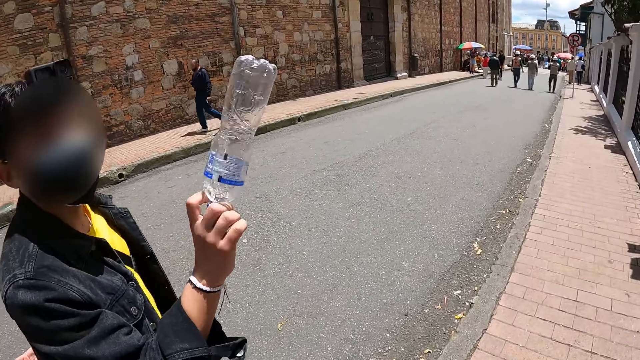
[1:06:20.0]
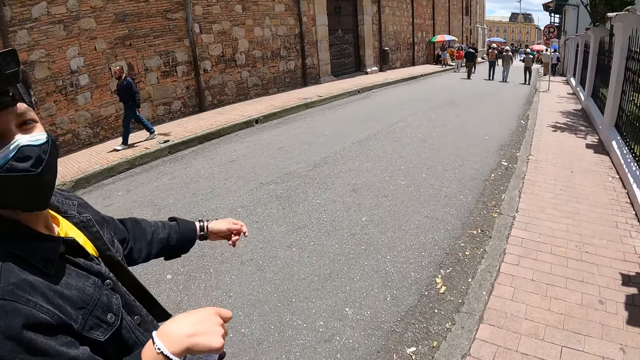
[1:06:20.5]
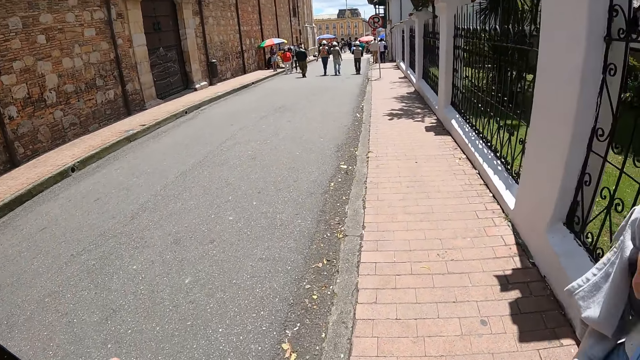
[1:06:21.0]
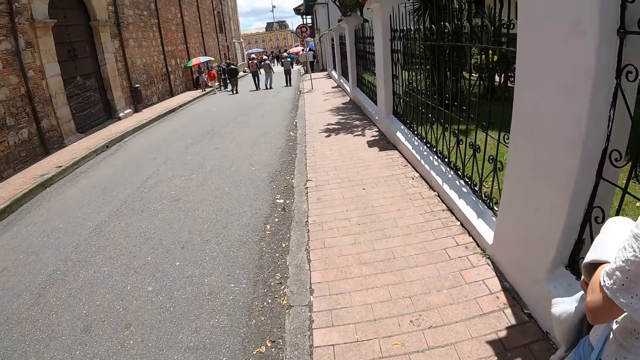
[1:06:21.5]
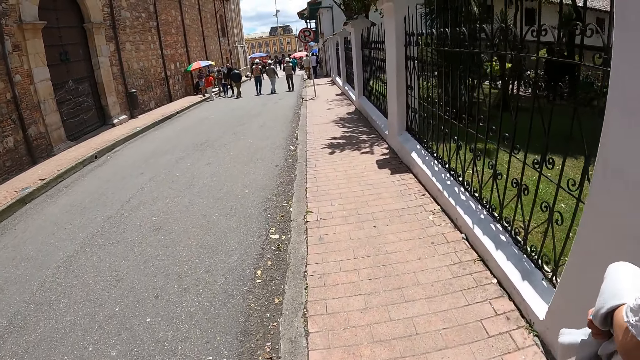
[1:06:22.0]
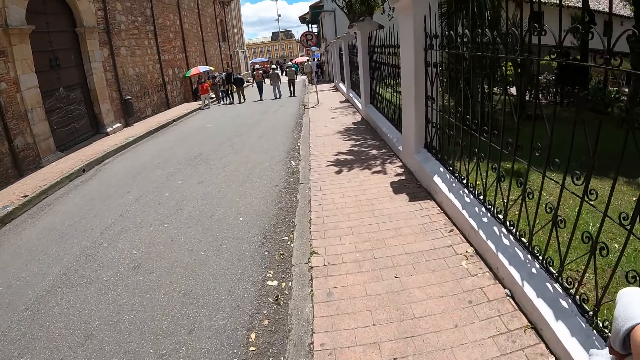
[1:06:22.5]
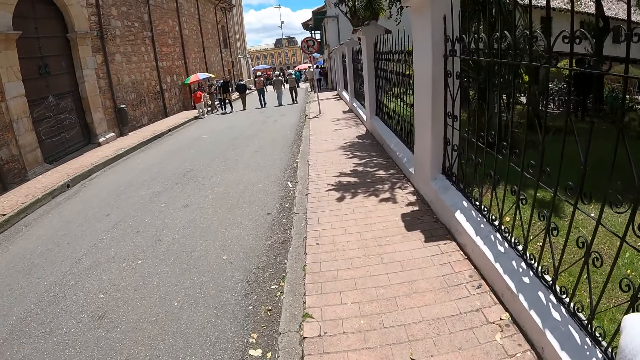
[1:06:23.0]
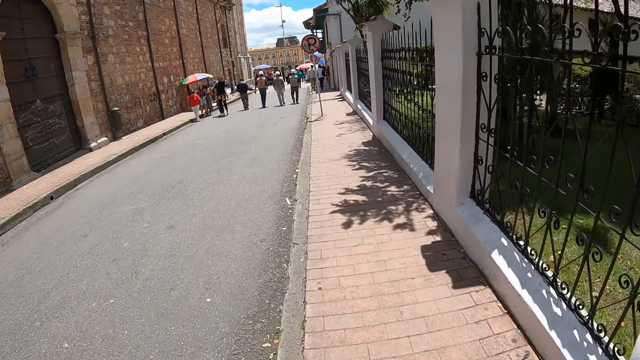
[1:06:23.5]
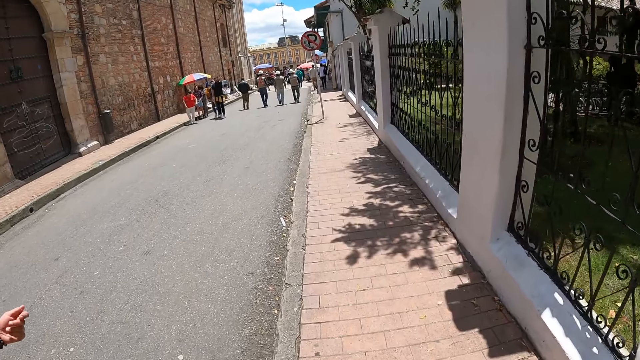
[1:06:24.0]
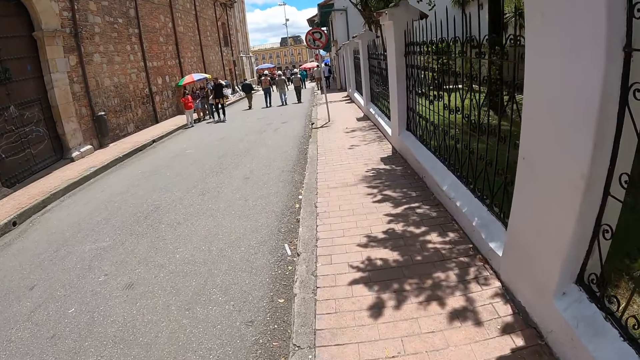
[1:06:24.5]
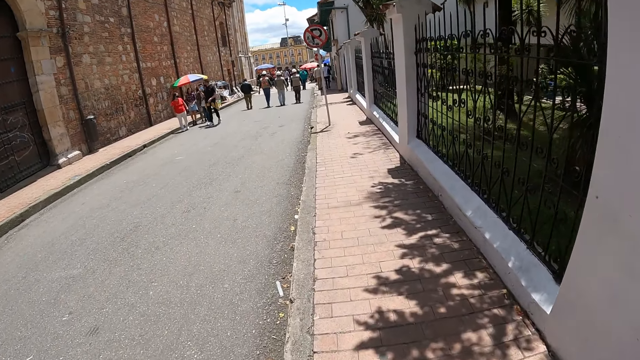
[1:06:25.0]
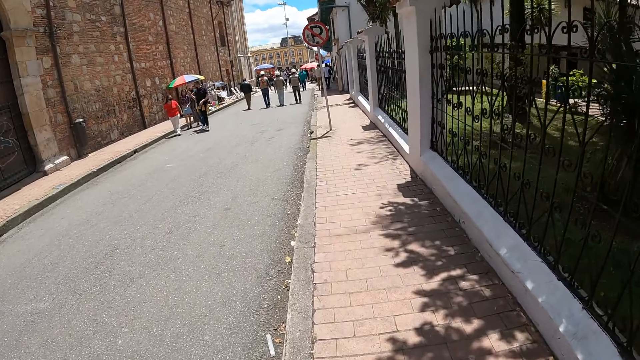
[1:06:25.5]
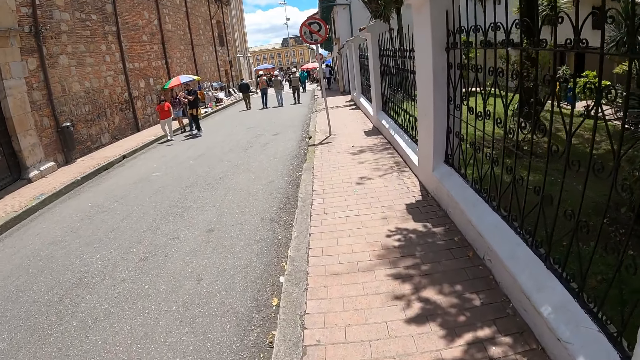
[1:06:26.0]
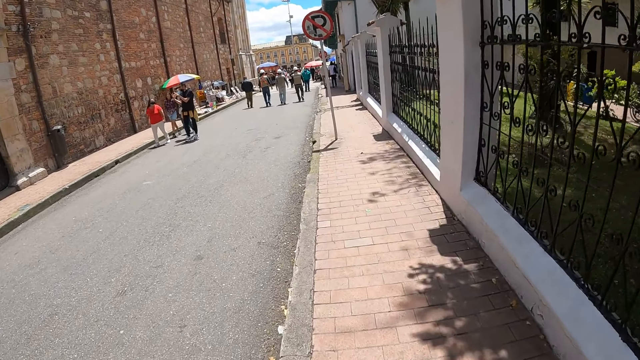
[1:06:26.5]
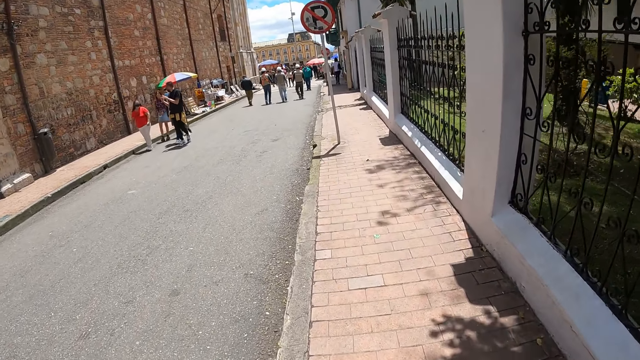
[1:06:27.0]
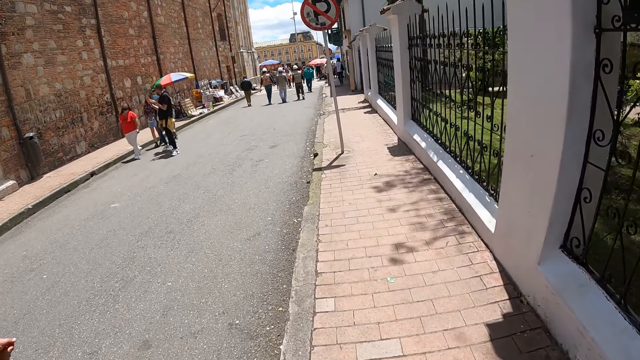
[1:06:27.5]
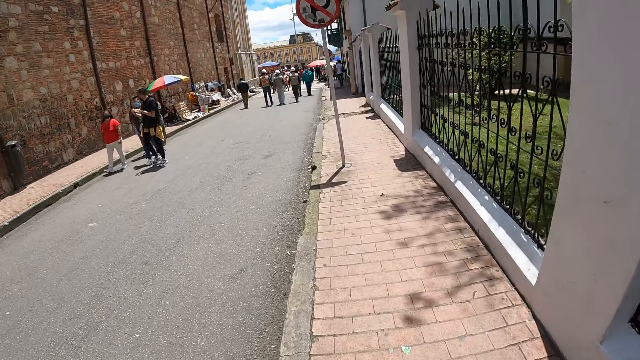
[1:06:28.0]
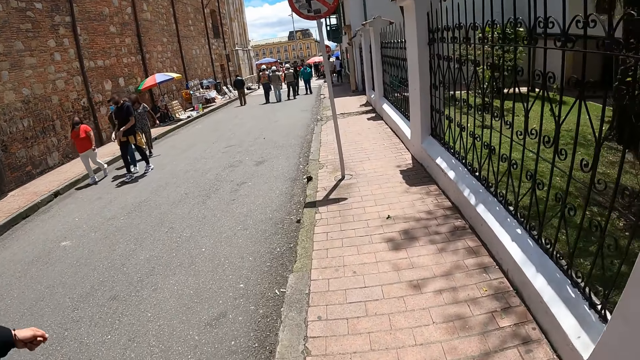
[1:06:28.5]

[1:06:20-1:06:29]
A woman and a man interact. The man interacts with the camera wearer. The camera wearer walks around. The woman and the man walk around.

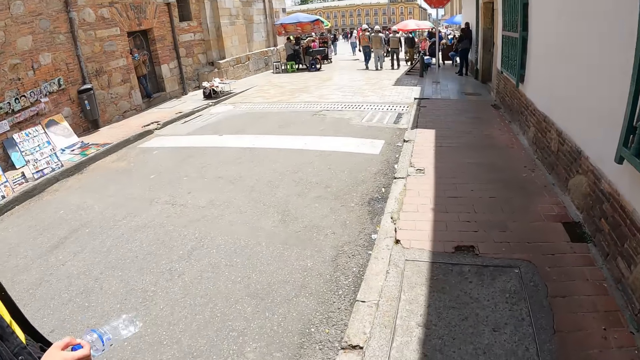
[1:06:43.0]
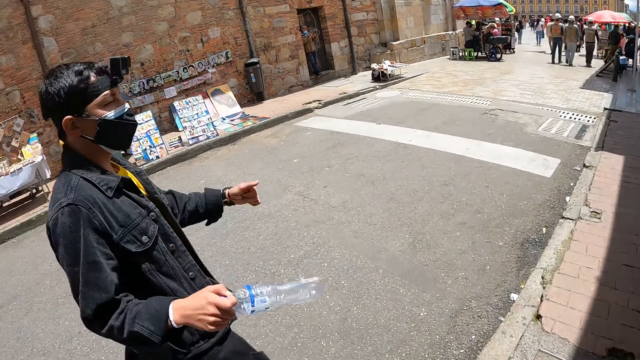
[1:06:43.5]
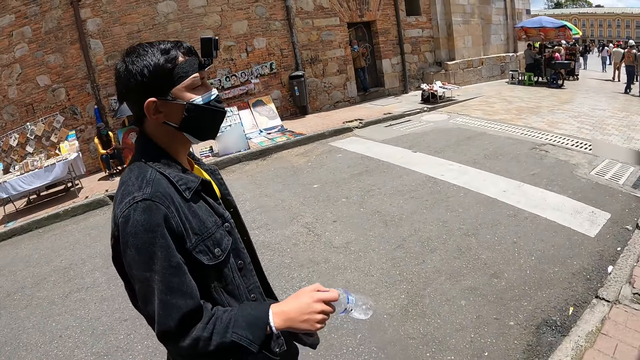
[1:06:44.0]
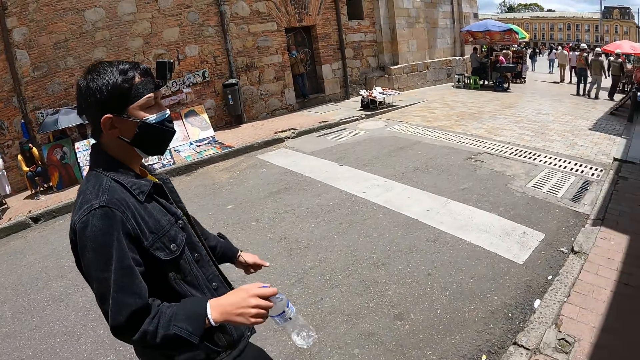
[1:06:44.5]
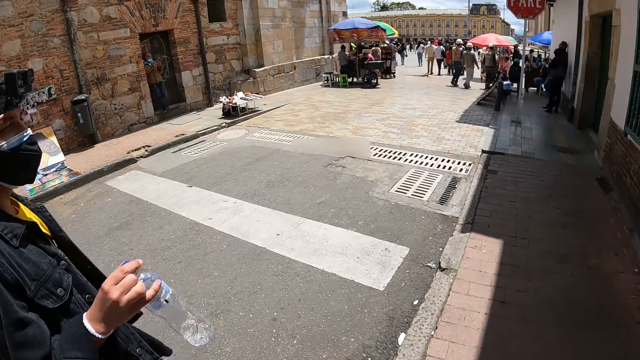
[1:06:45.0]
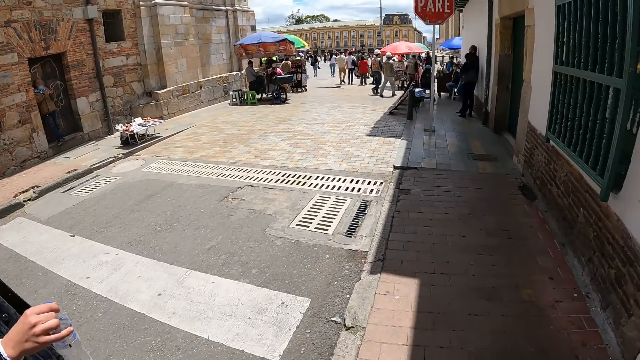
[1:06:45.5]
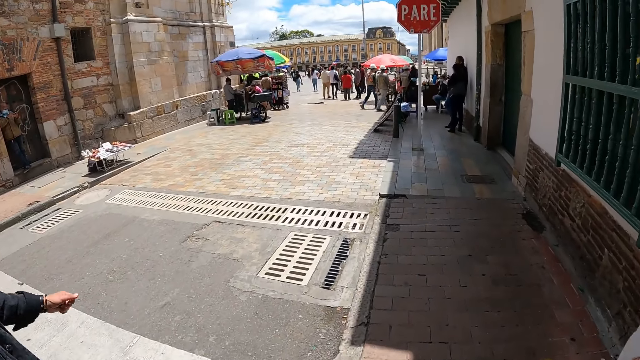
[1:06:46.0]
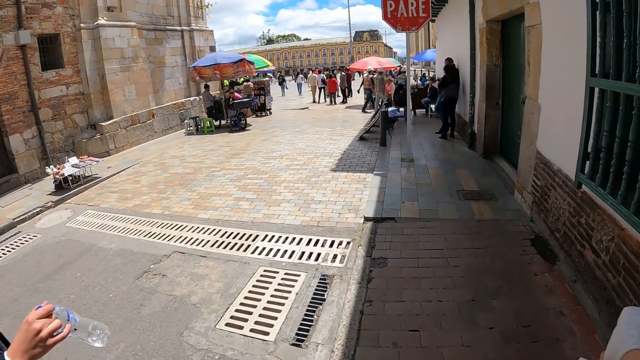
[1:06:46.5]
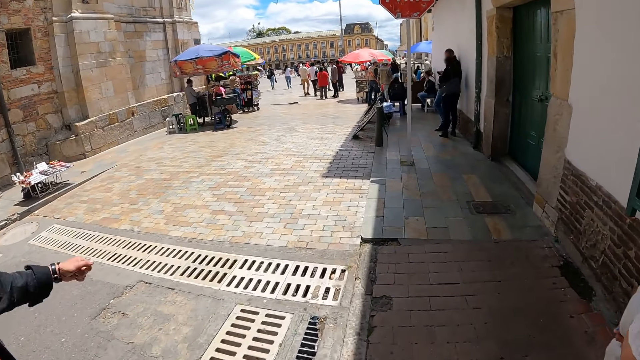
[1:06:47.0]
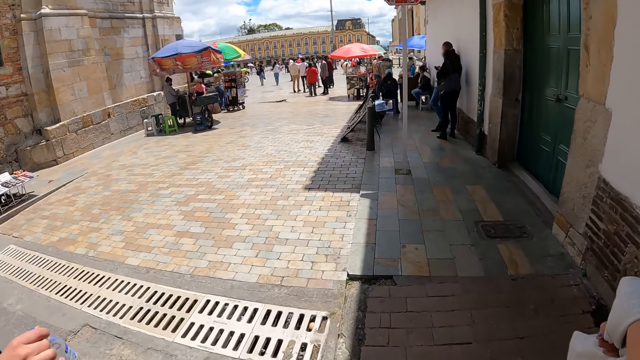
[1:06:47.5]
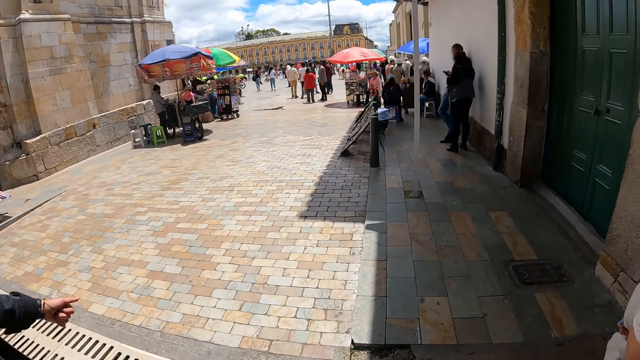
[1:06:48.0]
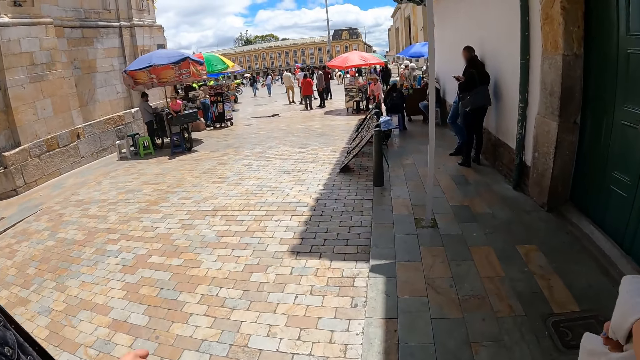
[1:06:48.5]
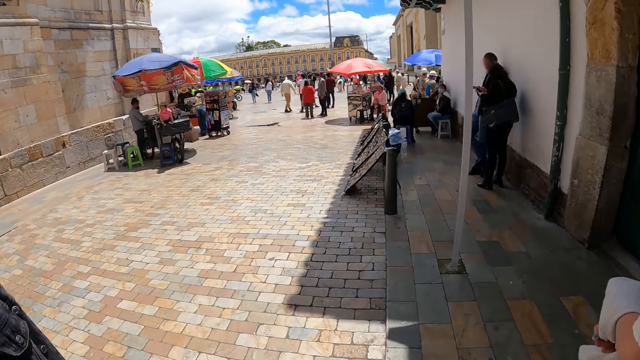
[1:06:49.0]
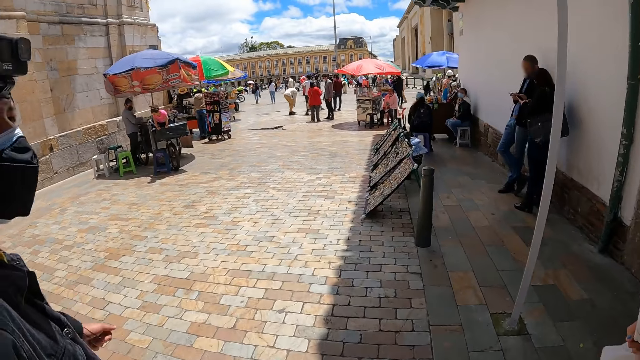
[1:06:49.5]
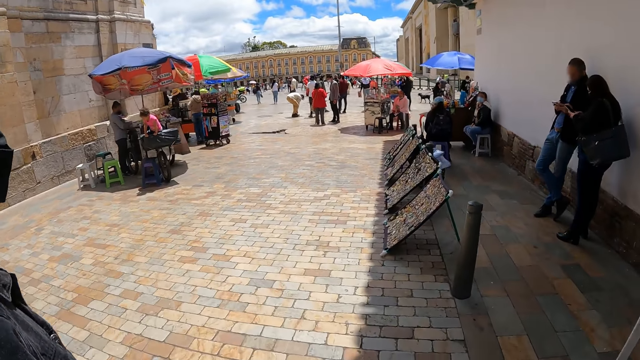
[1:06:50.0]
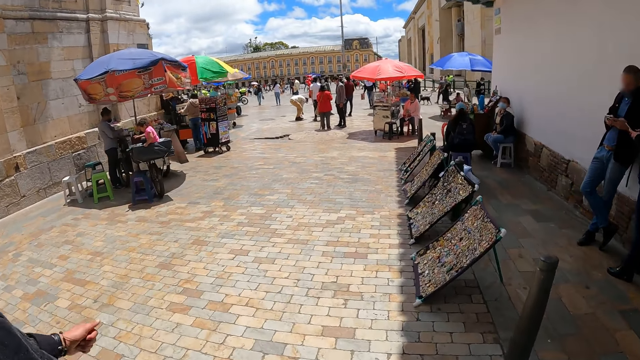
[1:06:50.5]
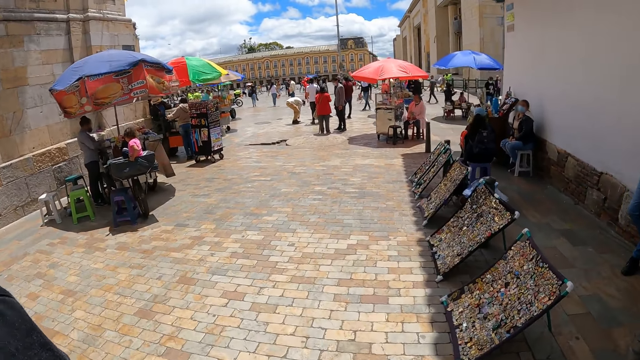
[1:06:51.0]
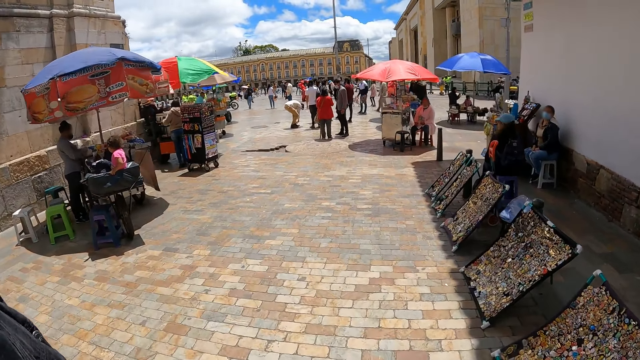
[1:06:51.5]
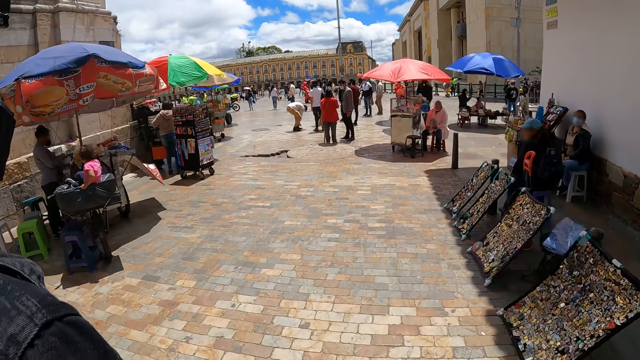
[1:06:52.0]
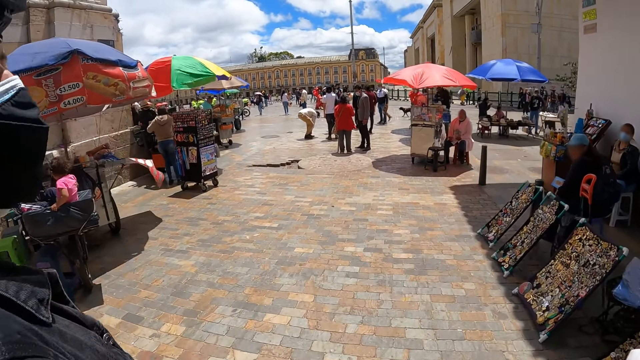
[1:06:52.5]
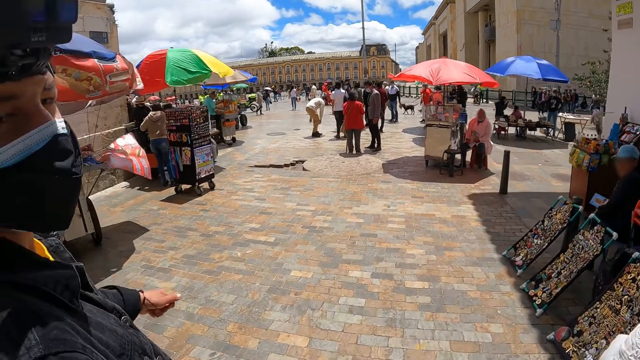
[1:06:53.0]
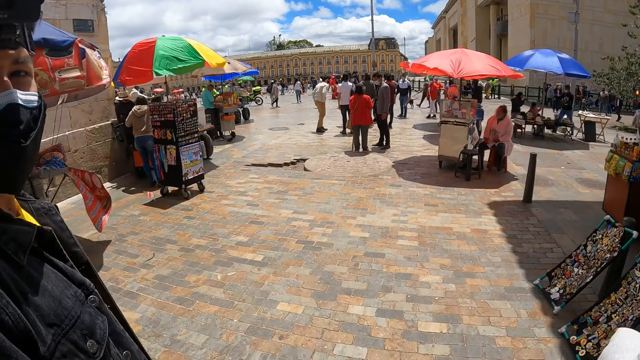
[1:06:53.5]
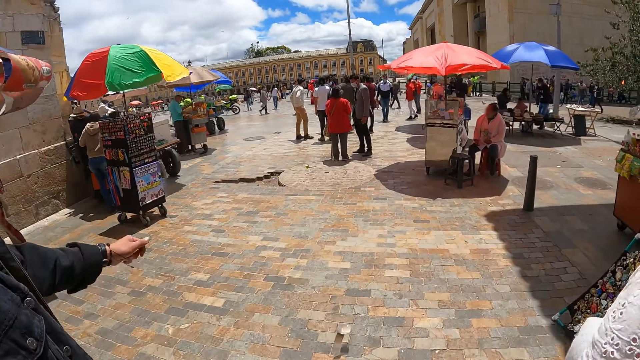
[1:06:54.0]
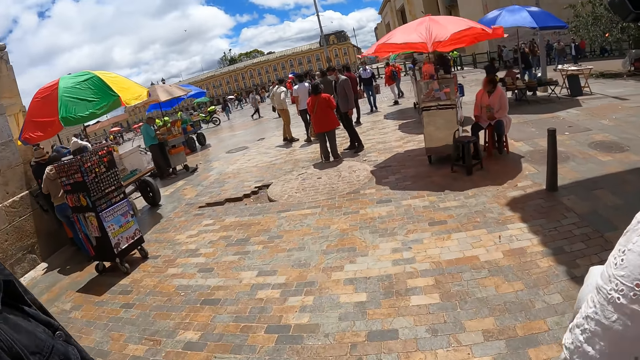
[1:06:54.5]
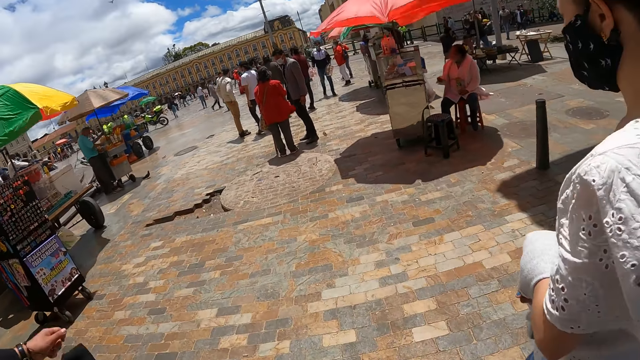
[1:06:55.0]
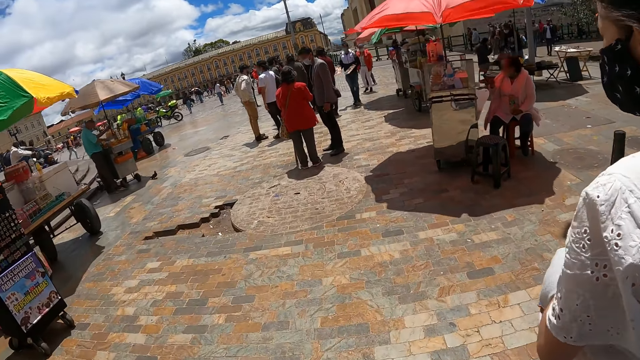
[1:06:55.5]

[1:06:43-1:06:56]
A man interacts with a woman. The man moves around. The woman walks around. The man interacts with the camera wearer.
